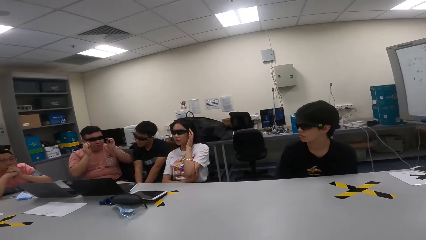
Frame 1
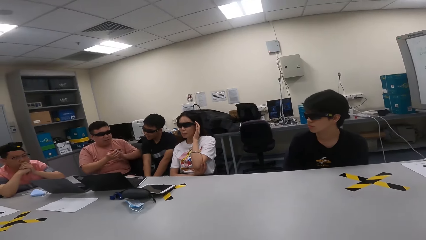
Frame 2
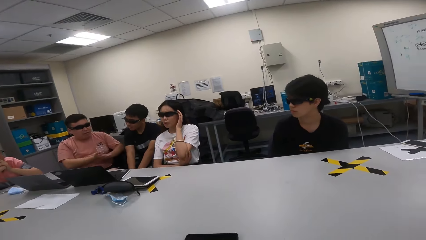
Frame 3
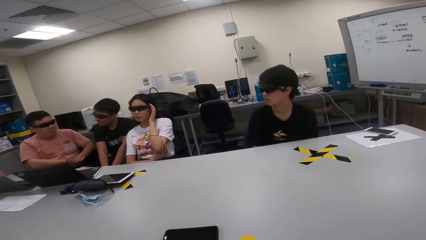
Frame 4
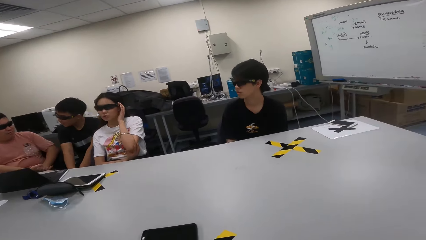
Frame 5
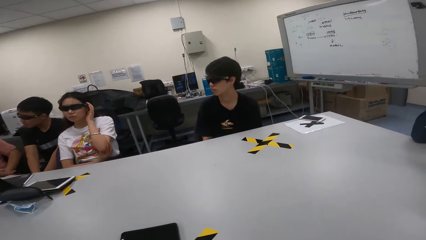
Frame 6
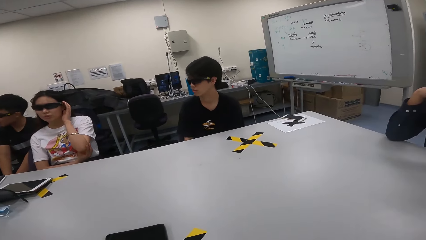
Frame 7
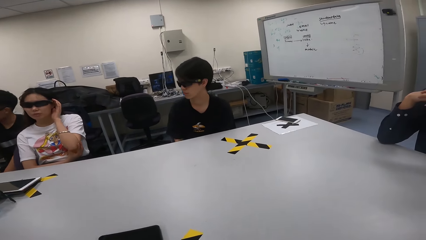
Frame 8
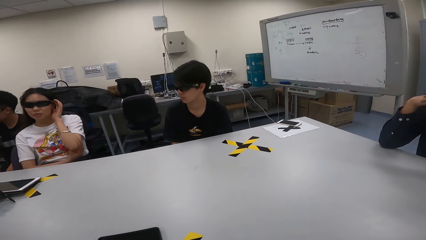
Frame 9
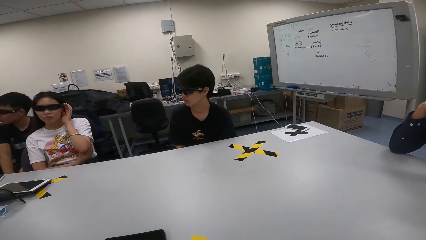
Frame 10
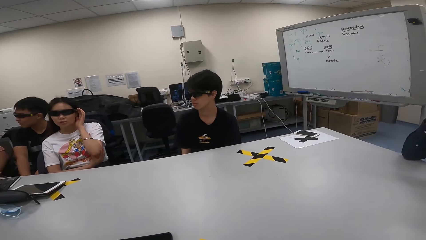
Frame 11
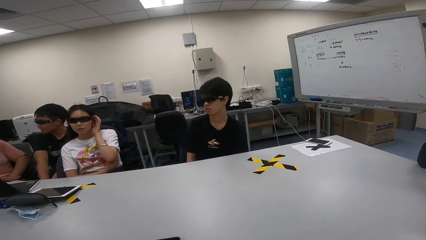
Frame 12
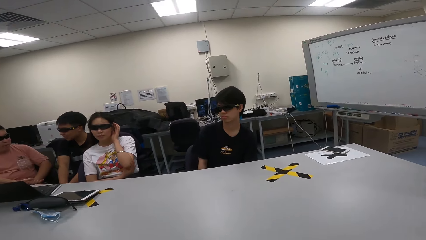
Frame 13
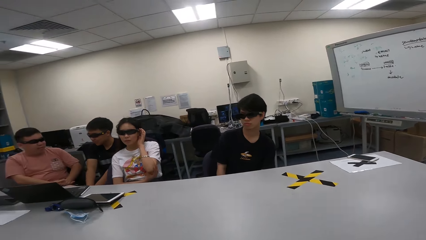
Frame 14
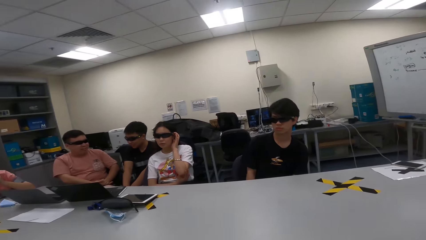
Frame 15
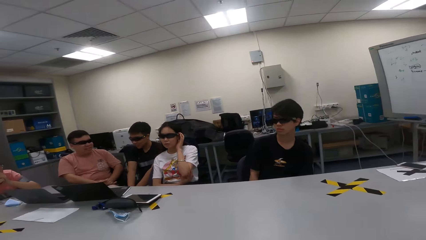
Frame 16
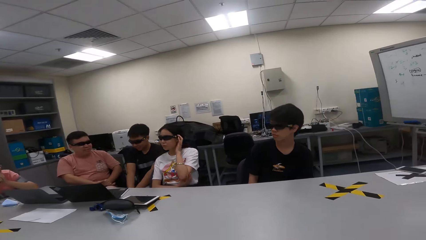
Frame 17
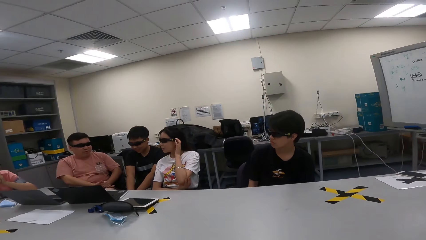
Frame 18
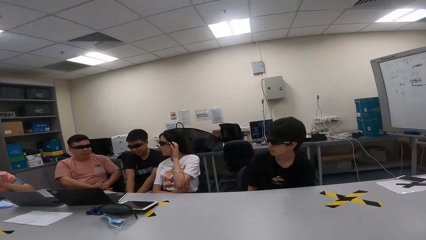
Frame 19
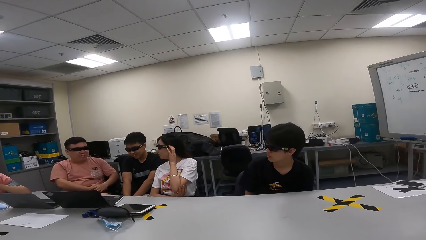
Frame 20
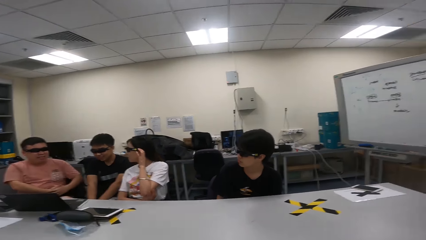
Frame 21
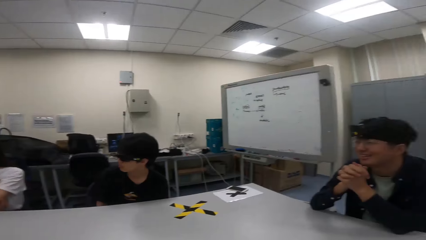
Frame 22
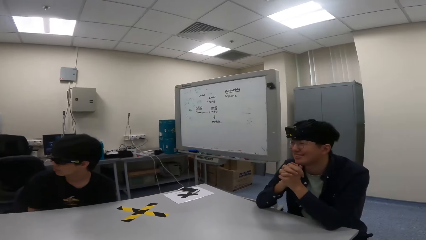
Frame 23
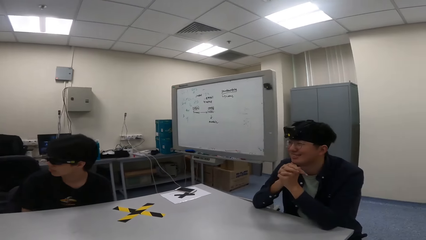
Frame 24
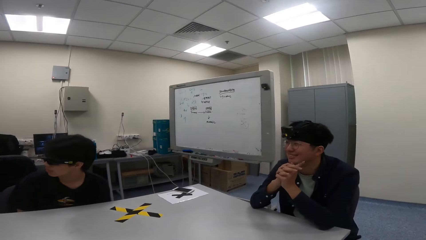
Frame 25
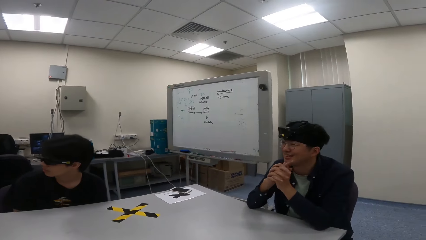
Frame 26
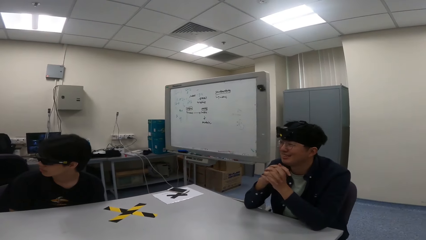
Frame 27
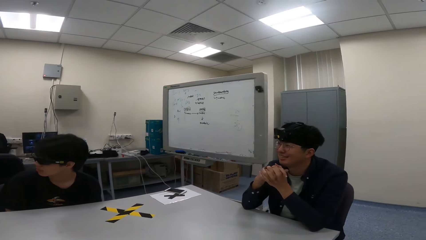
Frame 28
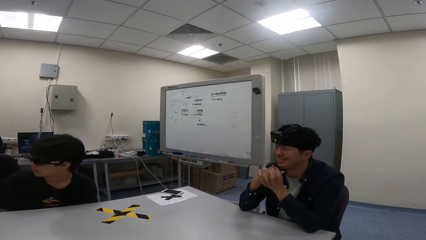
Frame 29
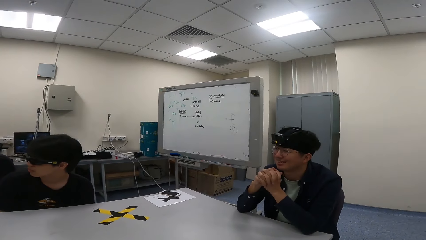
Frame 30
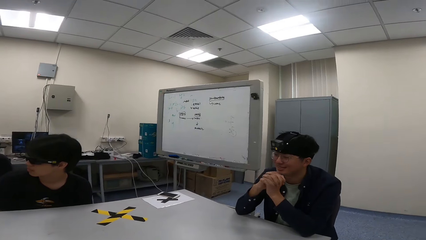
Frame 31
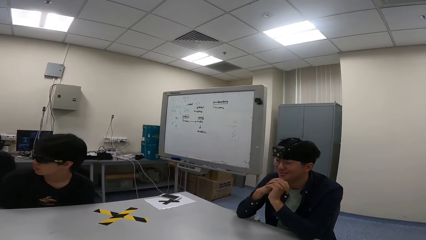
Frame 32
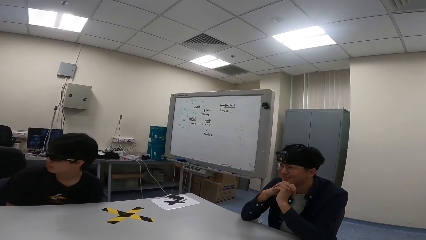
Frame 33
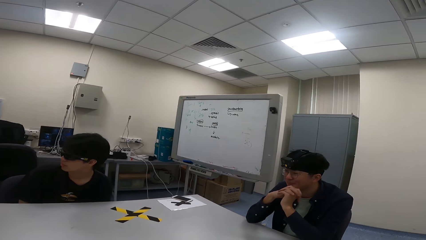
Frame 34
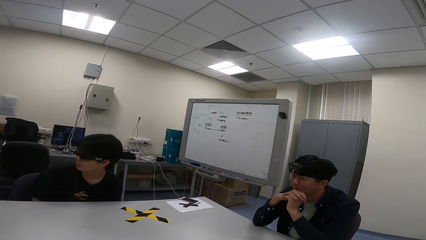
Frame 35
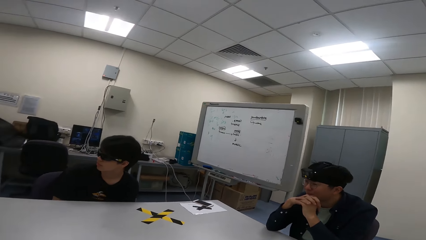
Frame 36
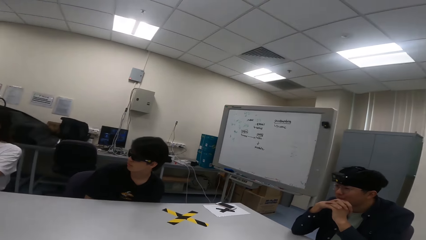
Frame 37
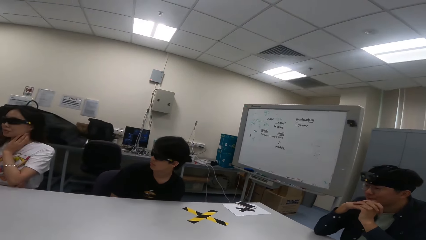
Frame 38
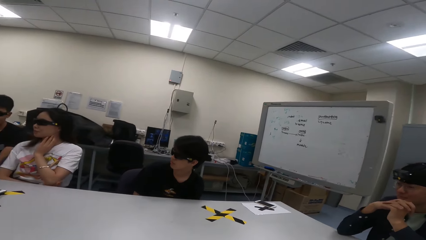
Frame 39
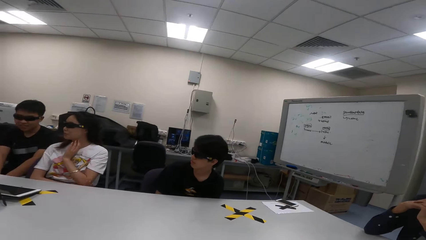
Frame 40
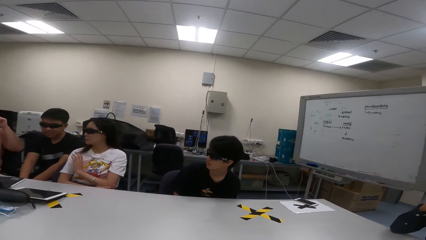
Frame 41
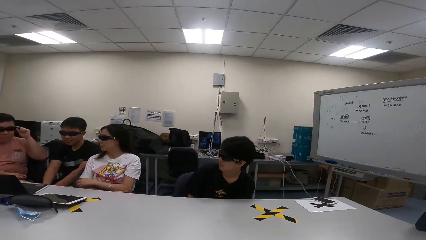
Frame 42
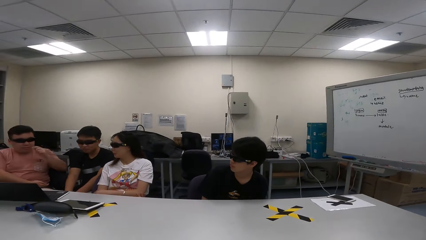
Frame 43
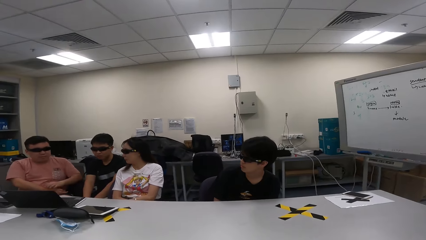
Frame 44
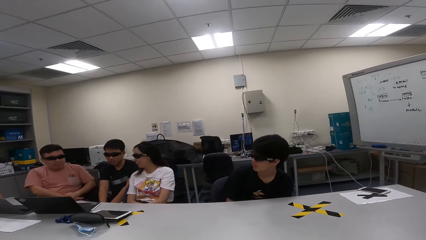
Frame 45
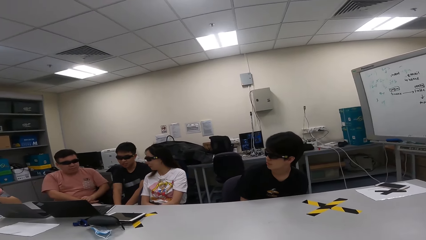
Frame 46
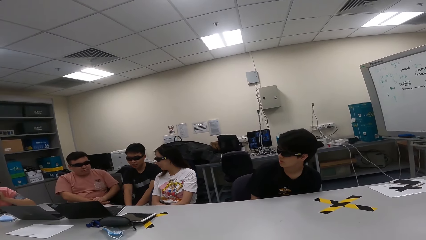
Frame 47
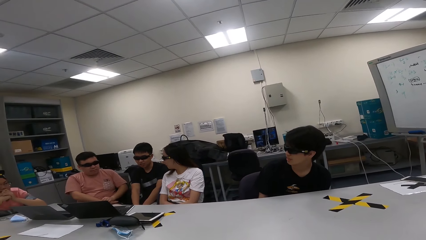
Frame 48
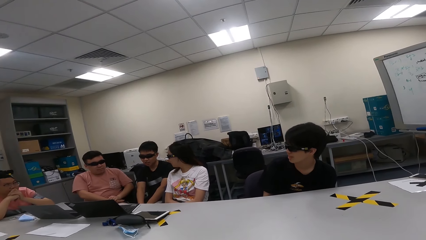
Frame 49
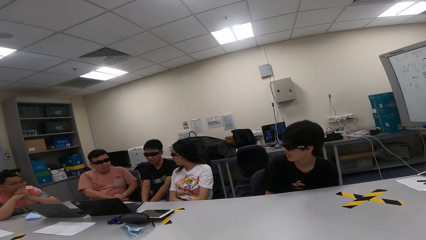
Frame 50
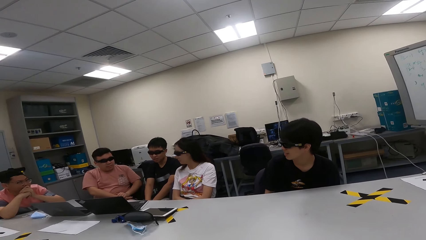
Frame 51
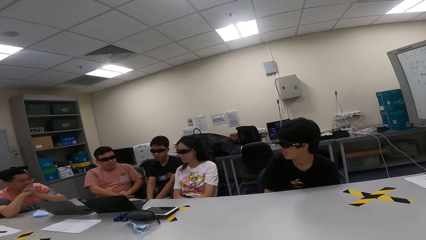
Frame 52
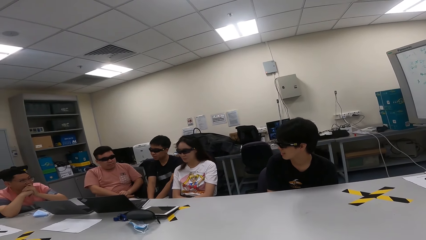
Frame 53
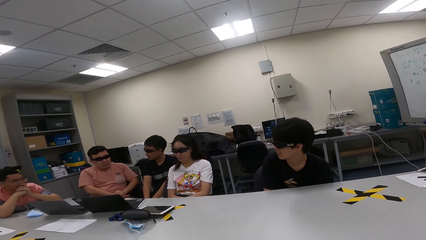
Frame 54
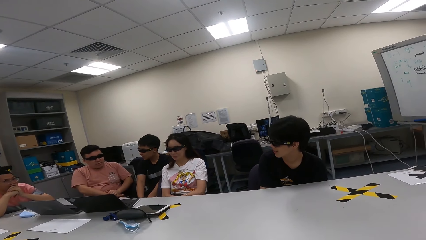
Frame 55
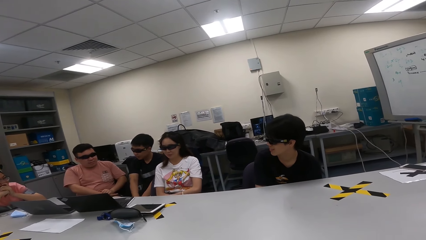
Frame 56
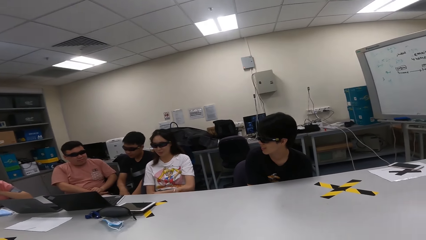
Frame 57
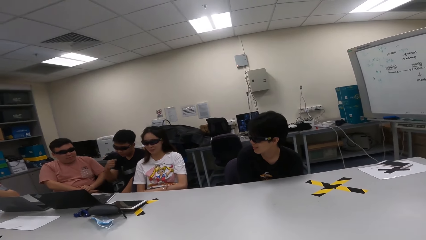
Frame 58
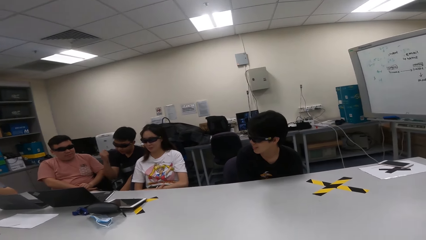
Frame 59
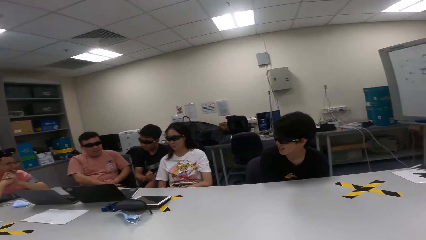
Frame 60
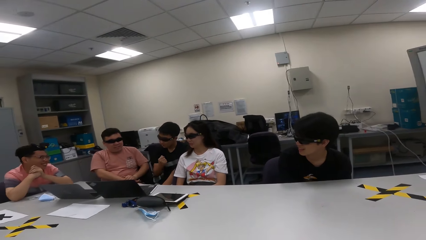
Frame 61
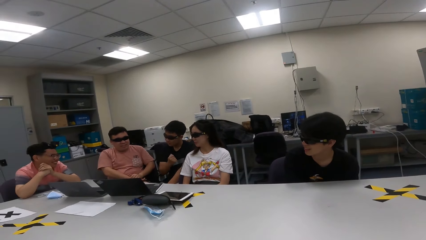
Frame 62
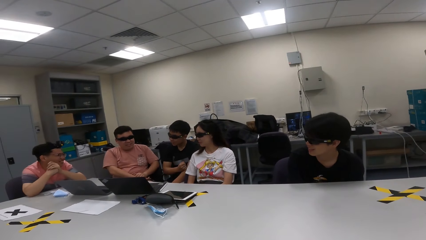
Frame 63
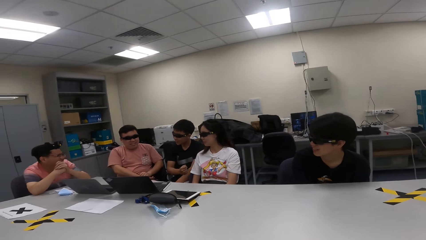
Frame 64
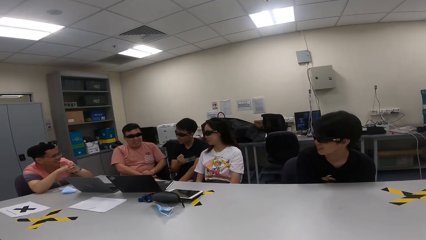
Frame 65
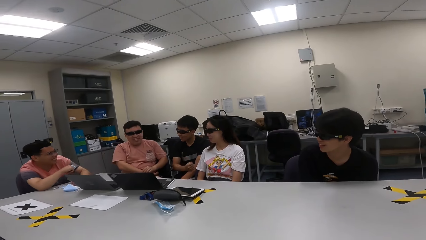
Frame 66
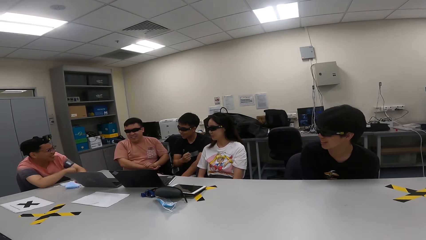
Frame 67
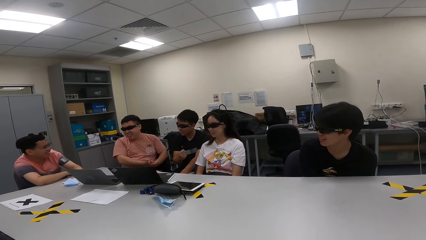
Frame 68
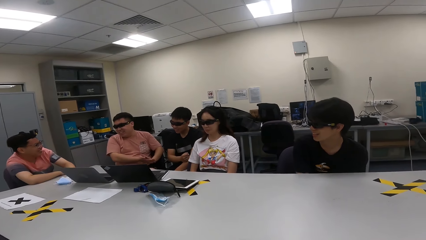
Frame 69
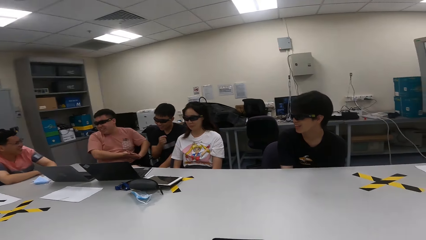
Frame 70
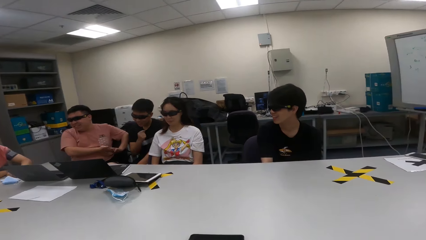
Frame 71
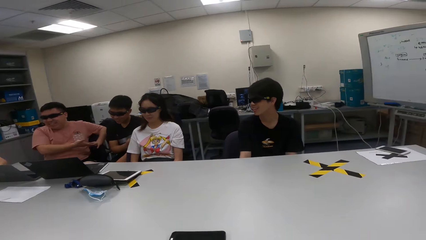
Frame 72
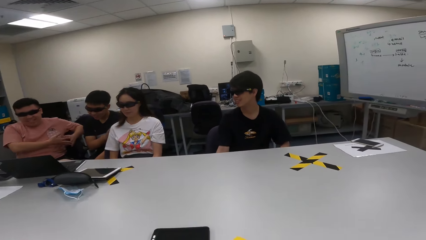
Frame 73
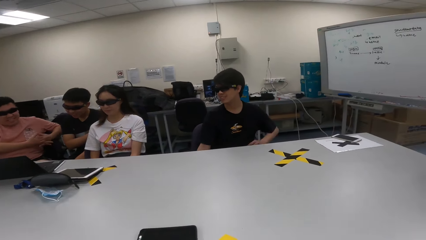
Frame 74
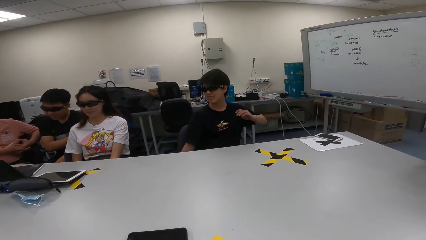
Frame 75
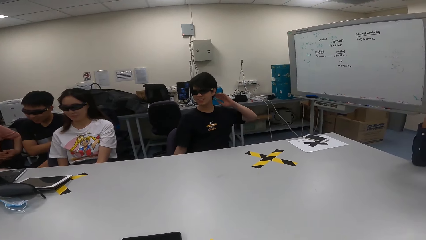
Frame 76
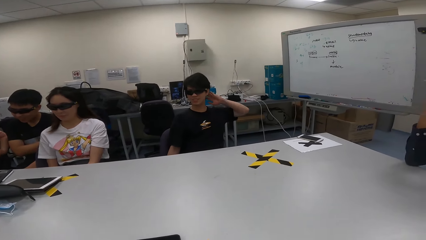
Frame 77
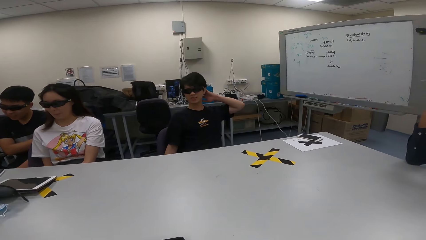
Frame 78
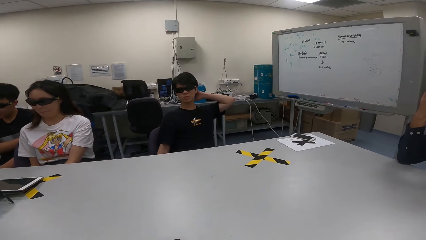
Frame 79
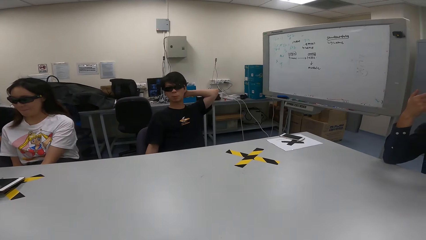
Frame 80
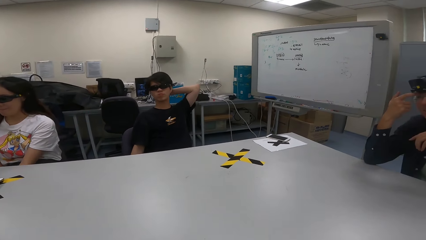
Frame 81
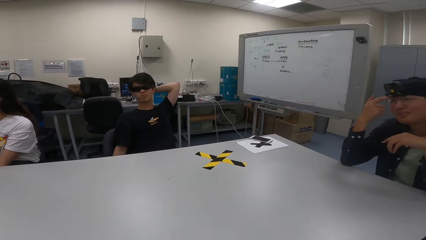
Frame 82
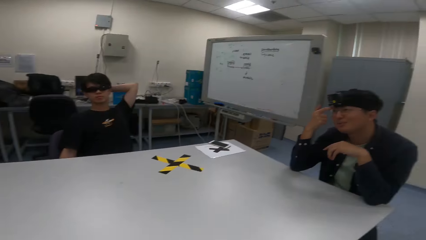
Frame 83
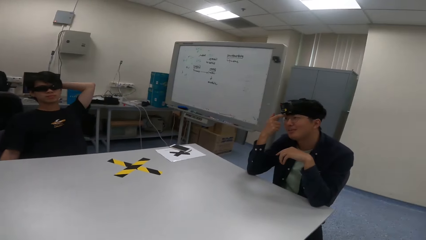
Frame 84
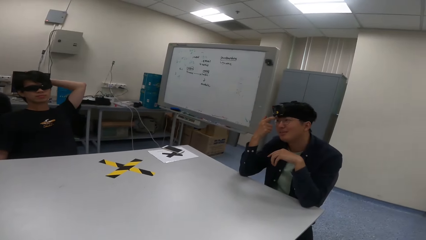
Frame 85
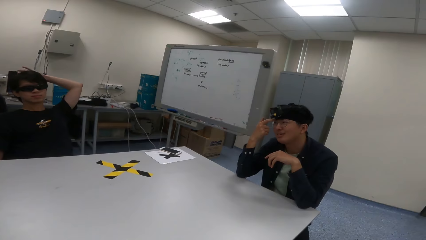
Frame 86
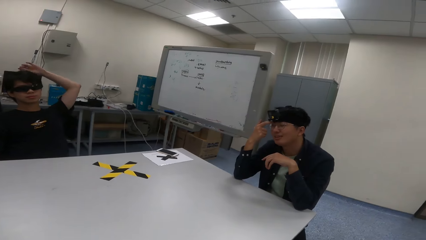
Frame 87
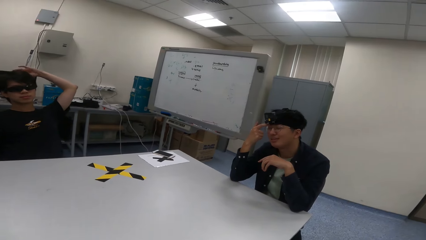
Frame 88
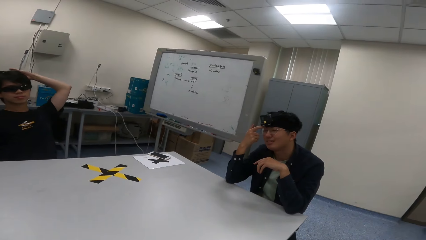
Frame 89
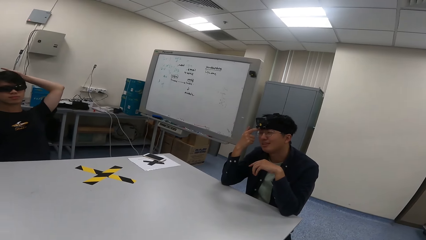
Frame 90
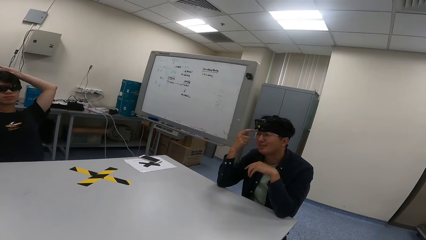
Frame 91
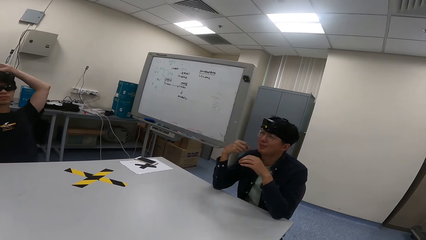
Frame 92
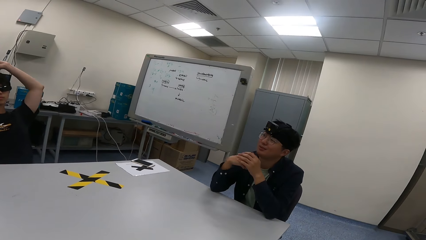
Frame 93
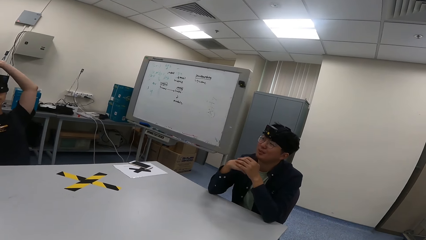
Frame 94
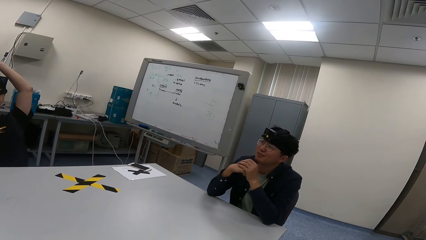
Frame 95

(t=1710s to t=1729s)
A woman adjusts the glasses. A man adjusts the glasses. The man touches his sunglasses. A person moves to another person with the chair. Another person knocks his left hand to the right hand. Another person removes his finger on the head.
